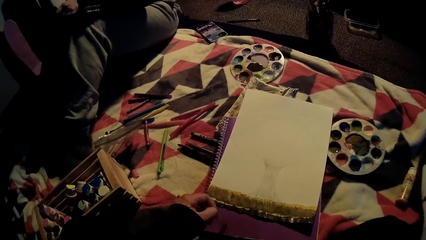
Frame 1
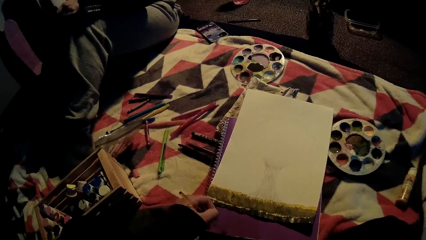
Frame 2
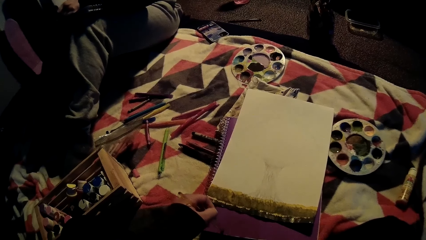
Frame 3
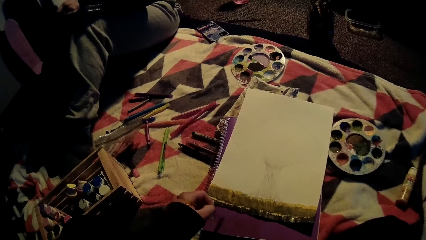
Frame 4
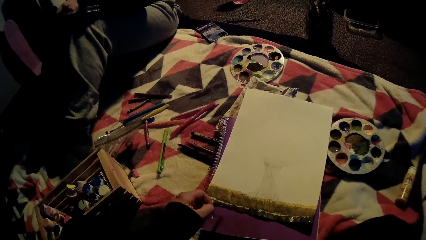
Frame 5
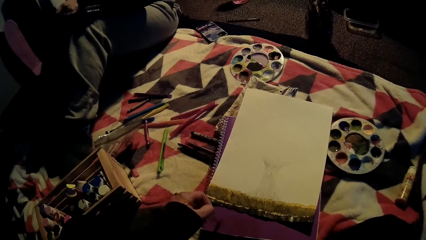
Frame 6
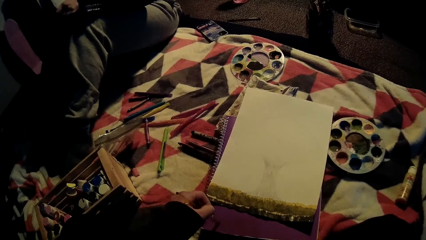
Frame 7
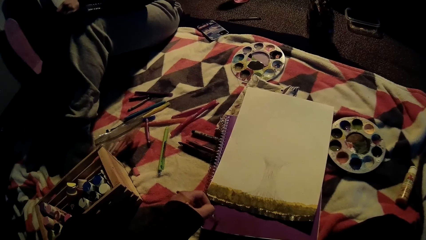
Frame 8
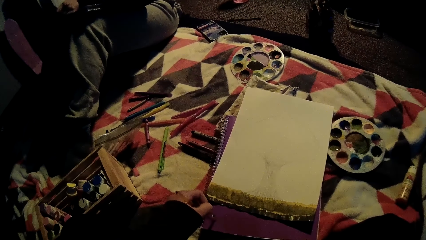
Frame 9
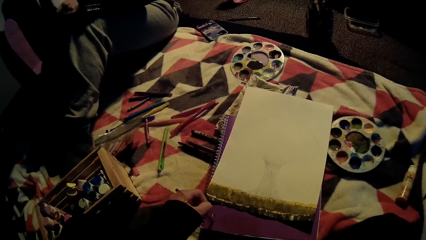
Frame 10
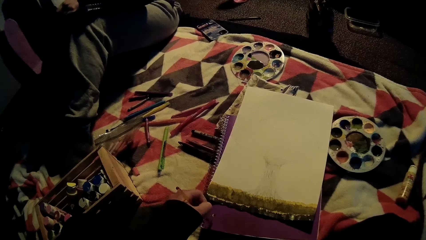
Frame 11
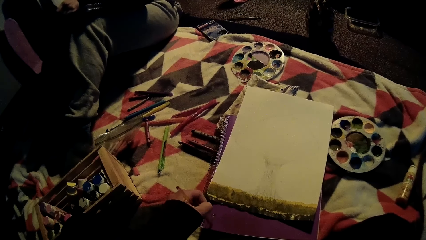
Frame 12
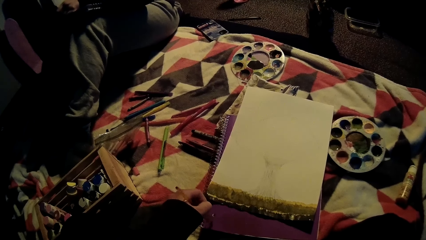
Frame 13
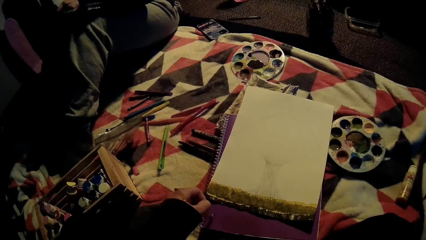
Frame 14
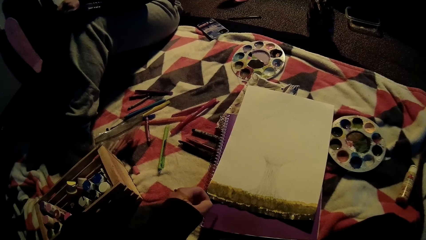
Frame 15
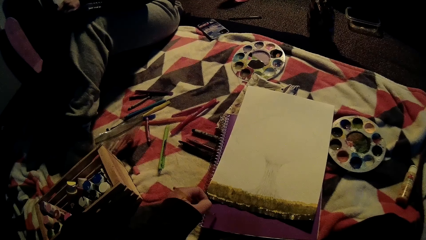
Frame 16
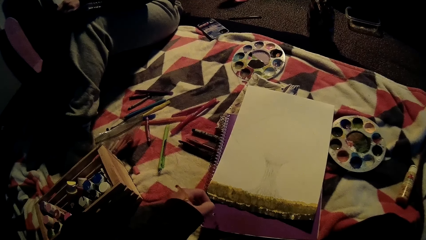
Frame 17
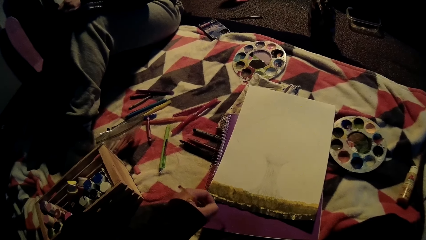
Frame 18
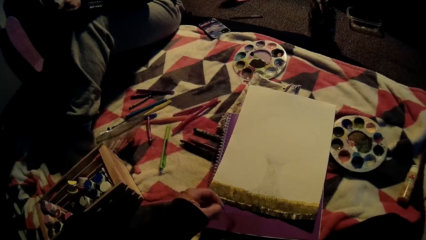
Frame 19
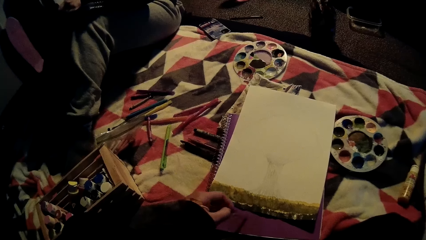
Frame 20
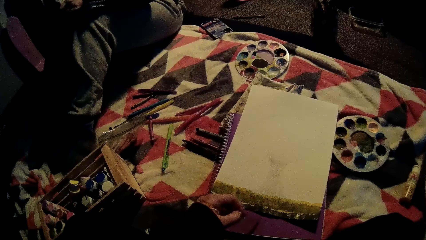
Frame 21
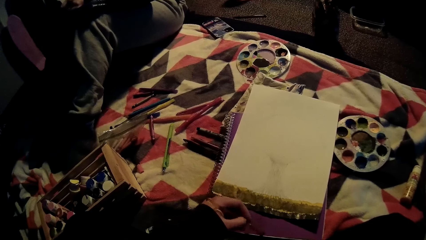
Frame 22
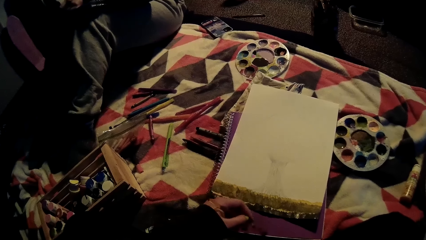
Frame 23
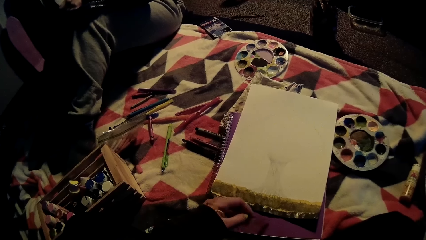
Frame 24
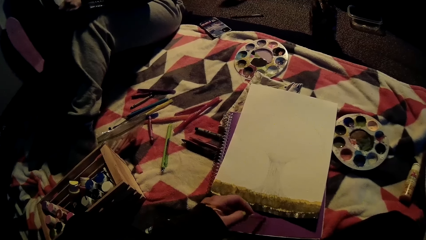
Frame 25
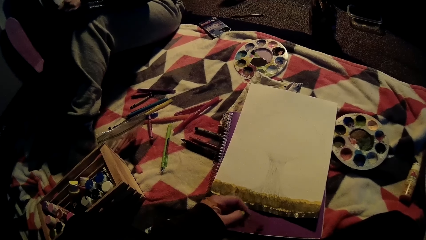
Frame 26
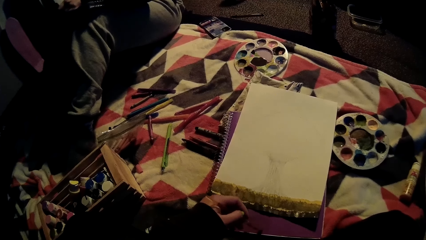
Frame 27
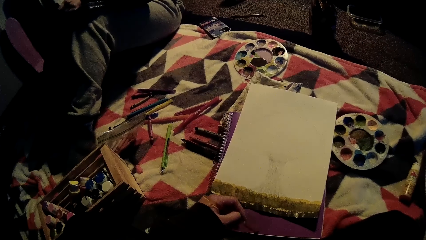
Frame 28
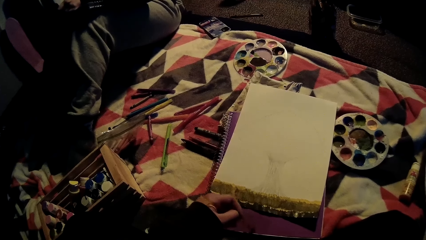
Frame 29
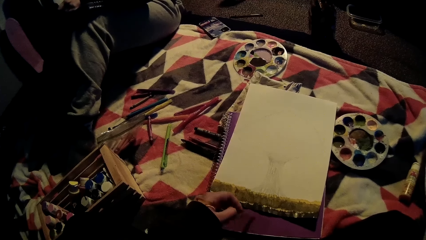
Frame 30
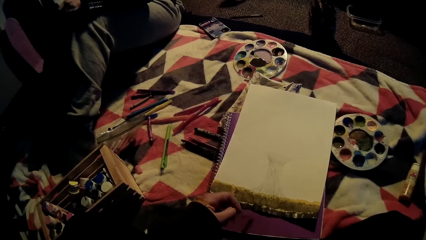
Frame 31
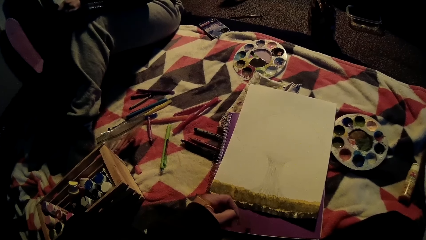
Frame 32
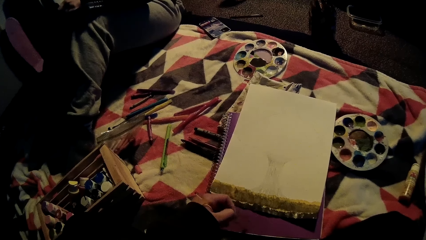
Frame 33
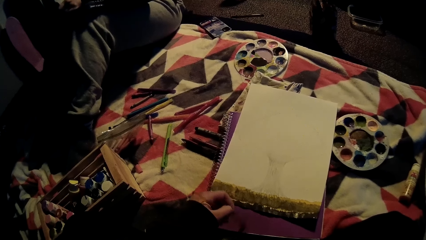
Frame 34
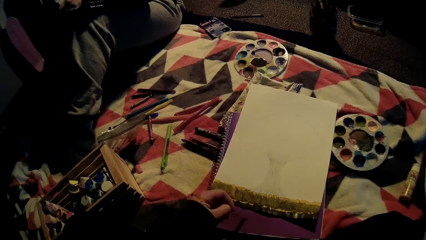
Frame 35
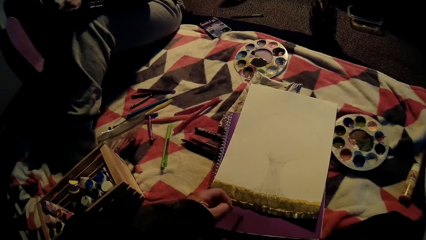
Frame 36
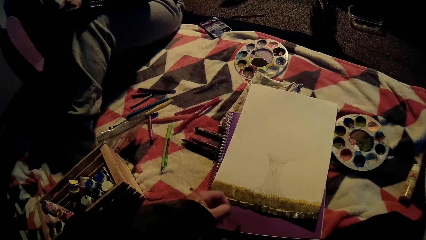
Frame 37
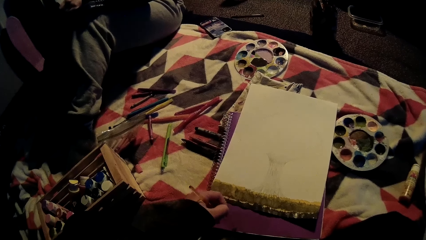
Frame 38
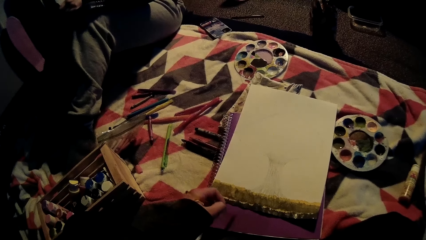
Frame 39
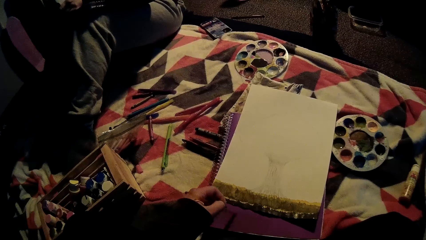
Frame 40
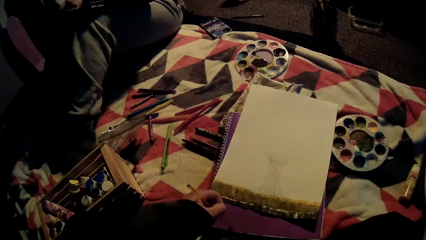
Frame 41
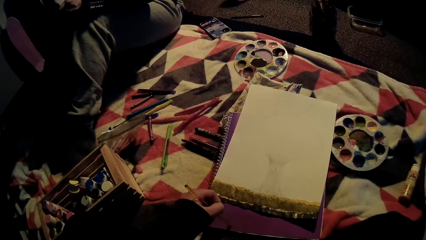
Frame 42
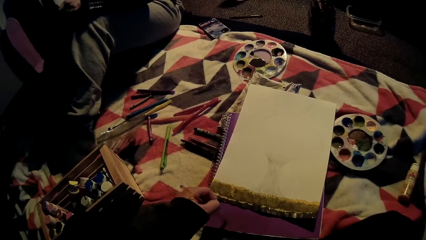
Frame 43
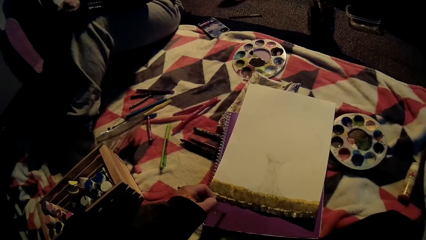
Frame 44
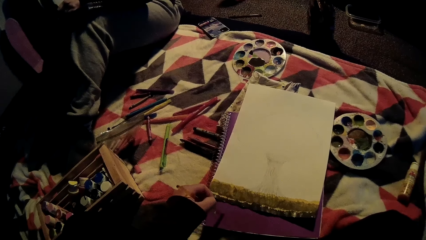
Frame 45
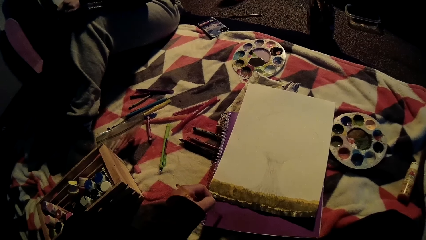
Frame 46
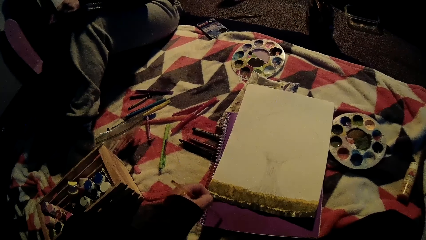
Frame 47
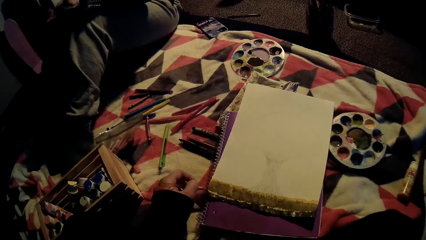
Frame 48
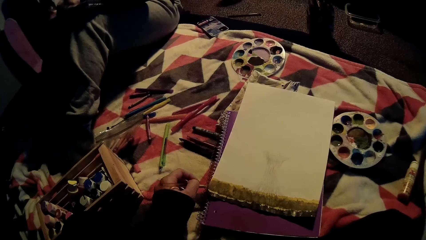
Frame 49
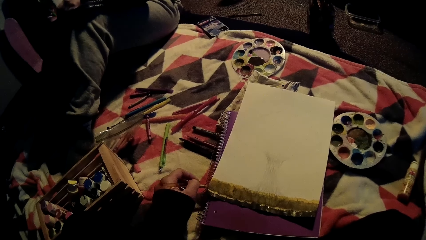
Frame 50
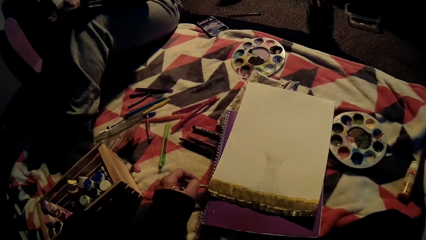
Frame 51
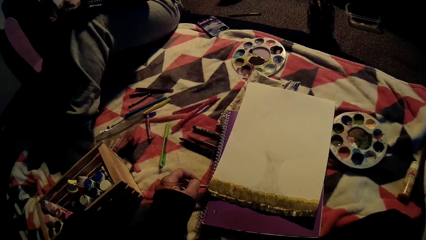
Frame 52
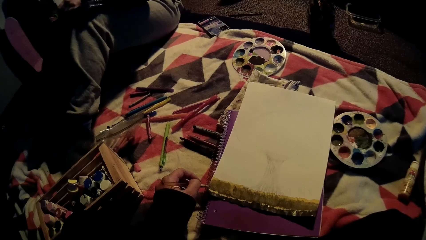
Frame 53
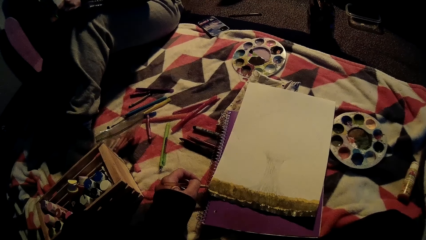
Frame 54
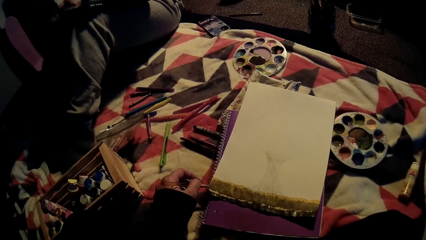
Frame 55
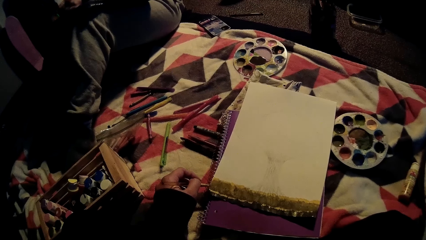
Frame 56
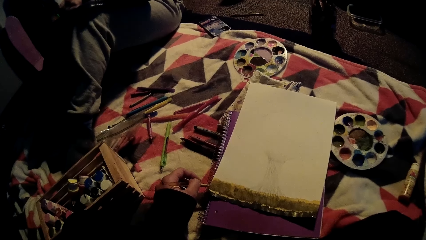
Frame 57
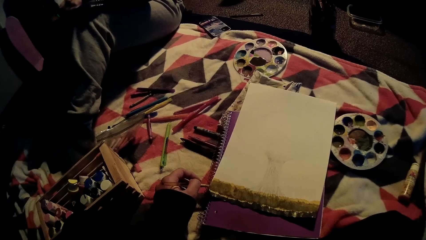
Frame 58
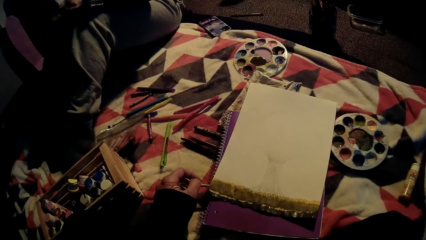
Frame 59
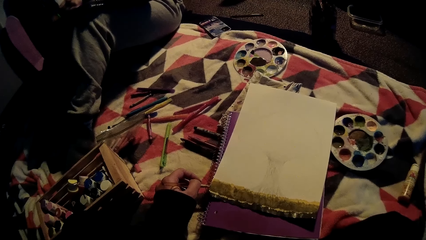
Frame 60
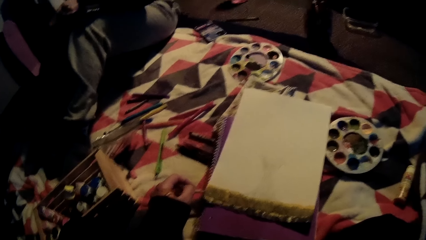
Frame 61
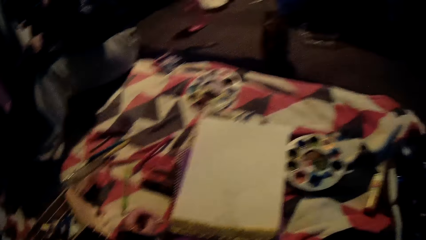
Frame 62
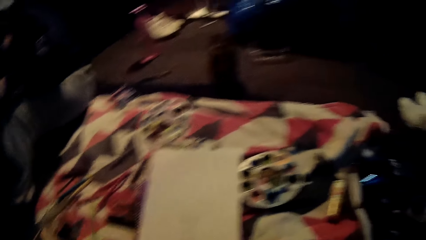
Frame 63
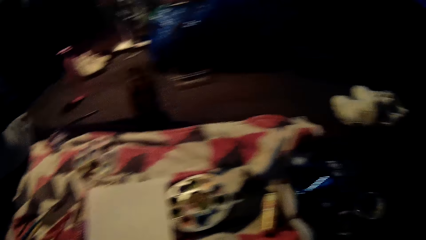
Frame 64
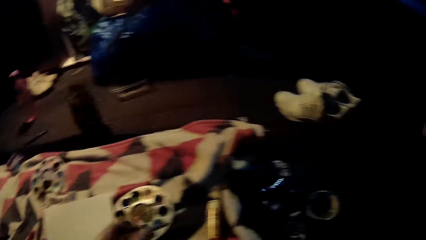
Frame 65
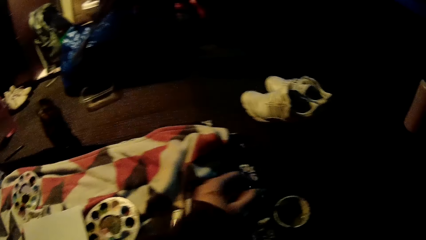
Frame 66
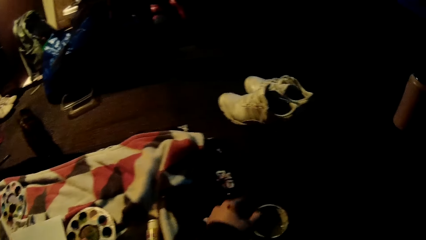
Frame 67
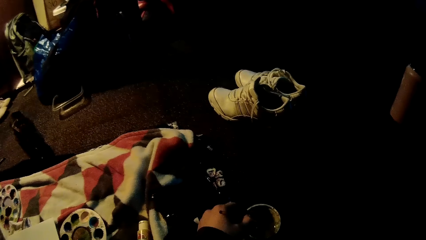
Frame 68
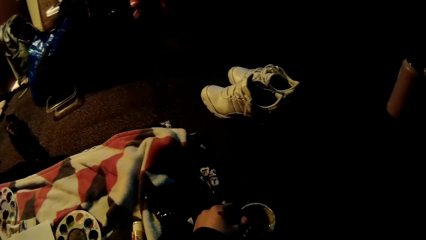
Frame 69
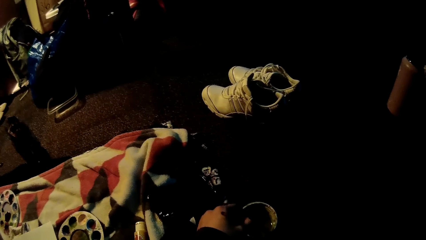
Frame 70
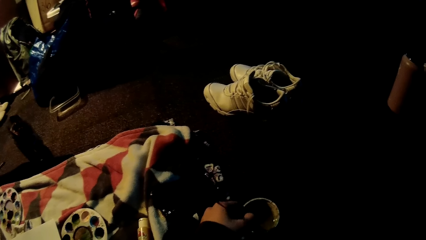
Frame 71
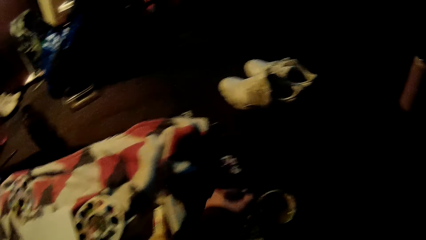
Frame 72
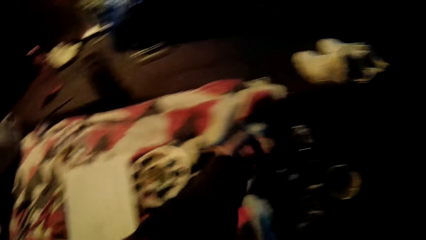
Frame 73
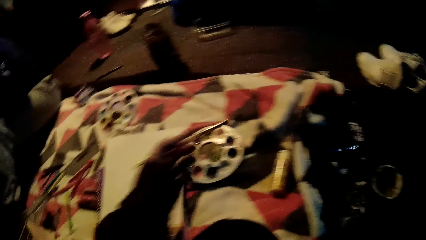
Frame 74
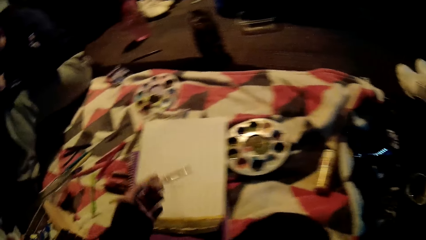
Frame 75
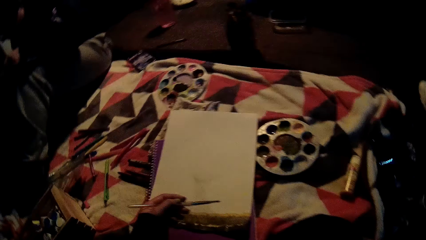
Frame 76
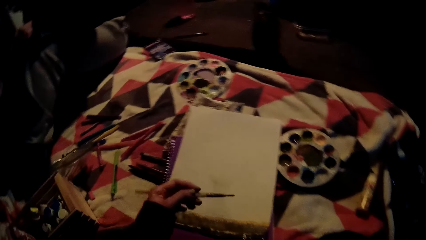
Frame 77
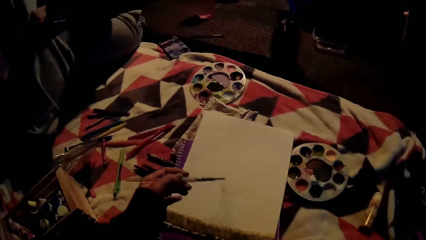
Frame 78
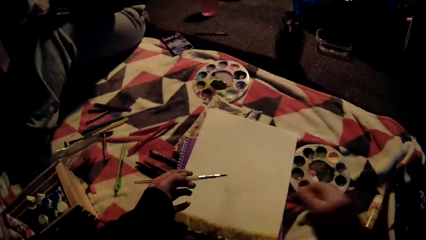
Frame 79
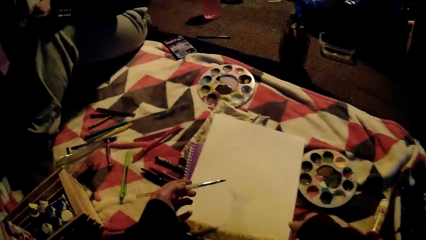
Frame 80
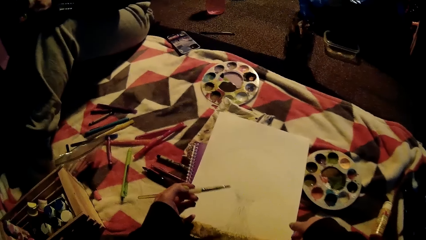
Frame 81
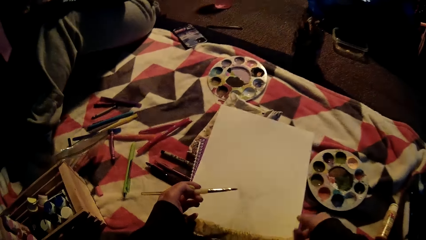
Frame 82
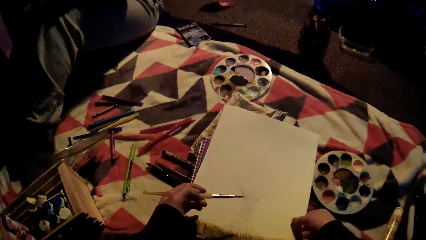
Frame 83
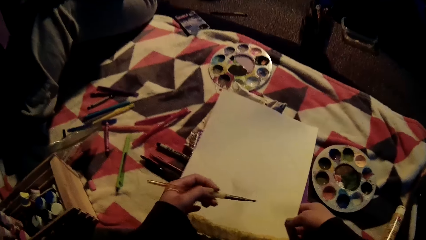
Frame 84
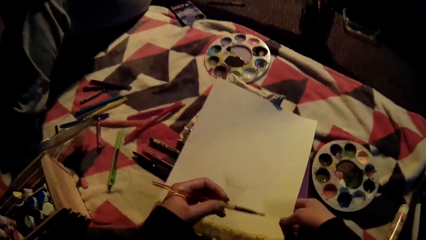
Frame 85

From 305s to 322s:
The camera wearer dips the brush in ink, into a container with her left hand.
